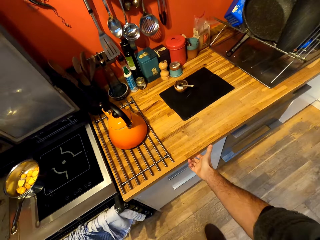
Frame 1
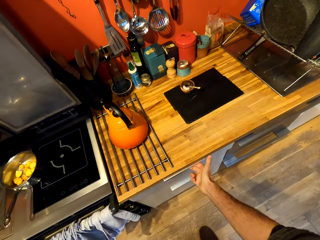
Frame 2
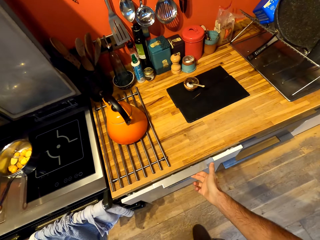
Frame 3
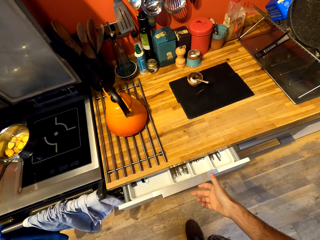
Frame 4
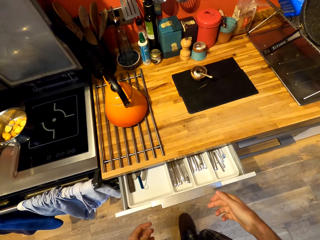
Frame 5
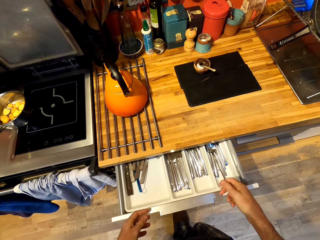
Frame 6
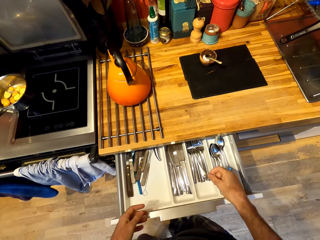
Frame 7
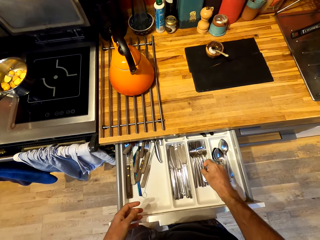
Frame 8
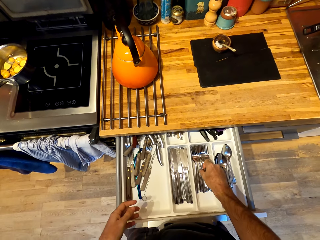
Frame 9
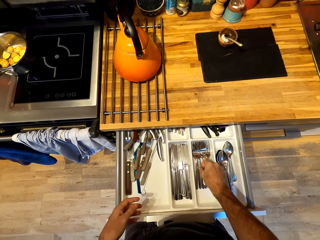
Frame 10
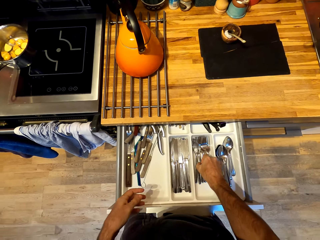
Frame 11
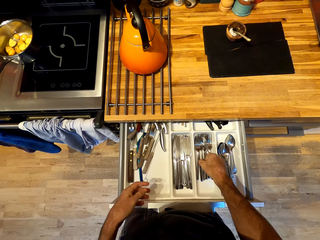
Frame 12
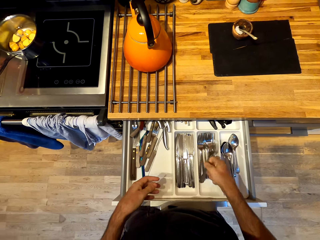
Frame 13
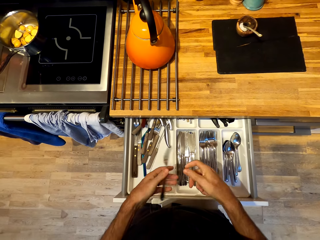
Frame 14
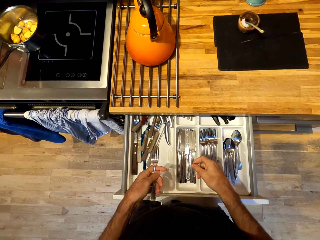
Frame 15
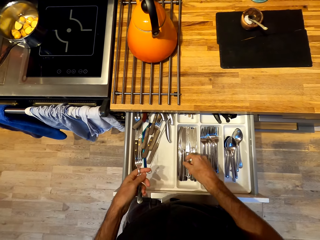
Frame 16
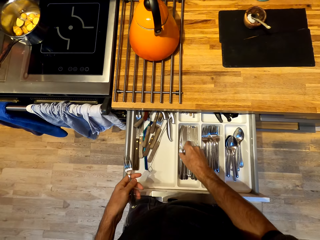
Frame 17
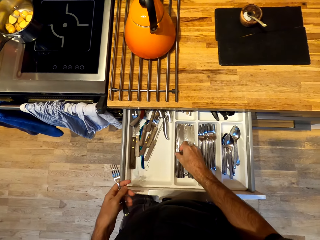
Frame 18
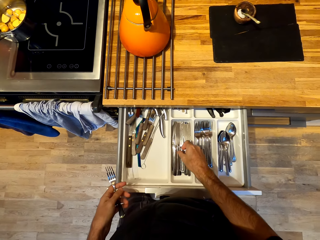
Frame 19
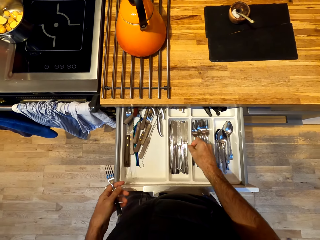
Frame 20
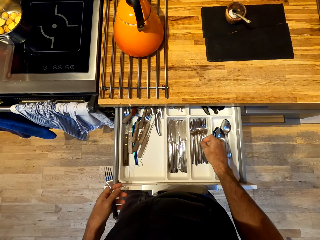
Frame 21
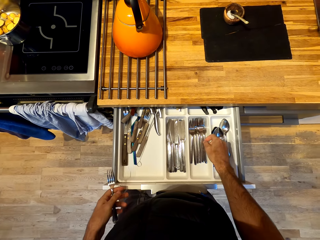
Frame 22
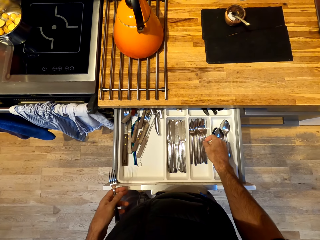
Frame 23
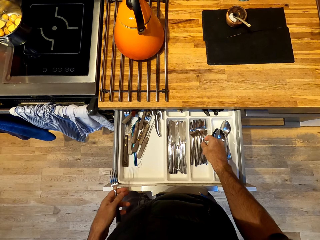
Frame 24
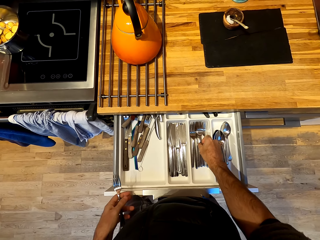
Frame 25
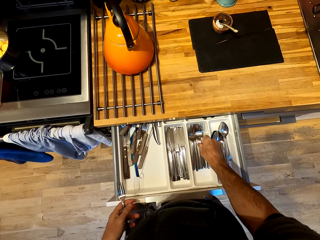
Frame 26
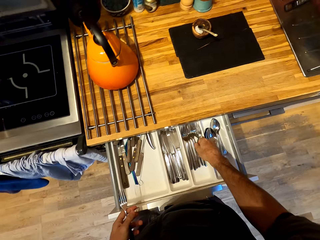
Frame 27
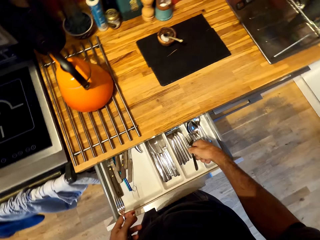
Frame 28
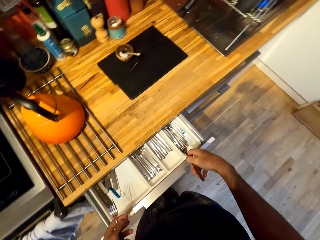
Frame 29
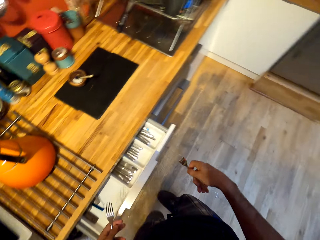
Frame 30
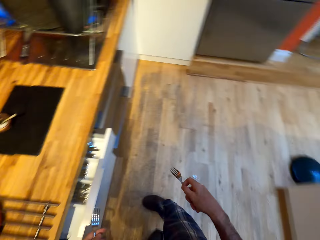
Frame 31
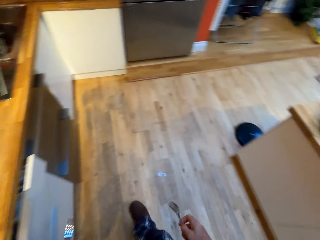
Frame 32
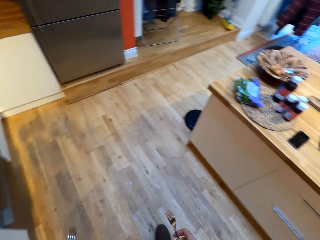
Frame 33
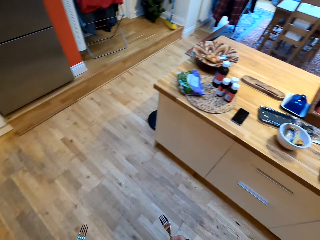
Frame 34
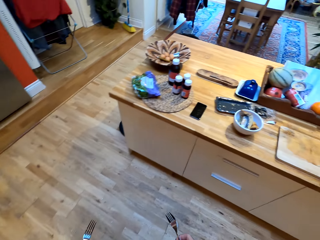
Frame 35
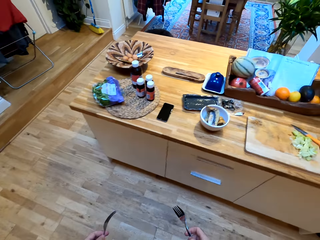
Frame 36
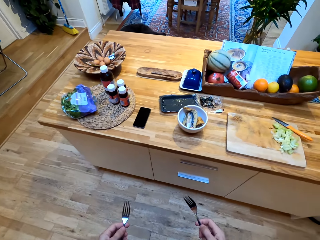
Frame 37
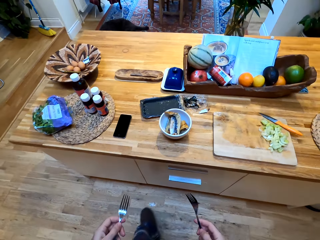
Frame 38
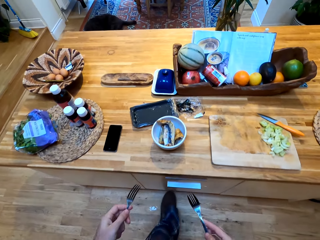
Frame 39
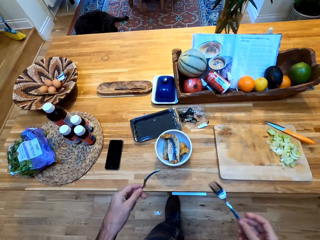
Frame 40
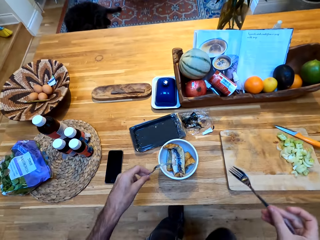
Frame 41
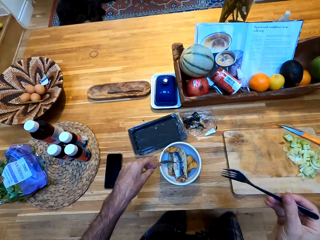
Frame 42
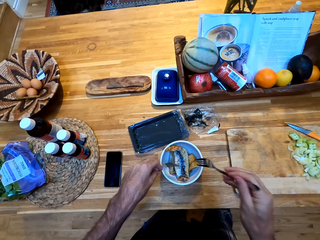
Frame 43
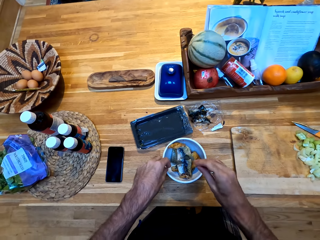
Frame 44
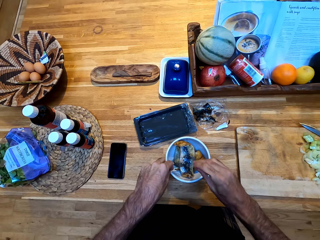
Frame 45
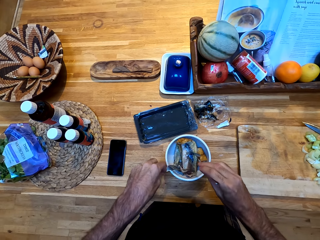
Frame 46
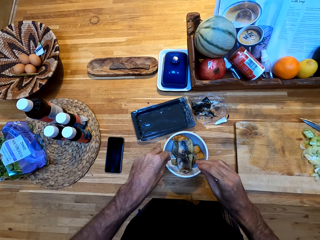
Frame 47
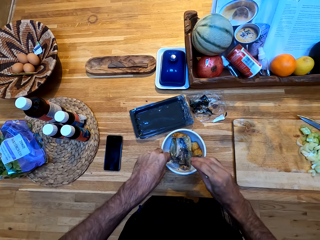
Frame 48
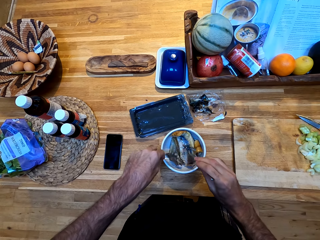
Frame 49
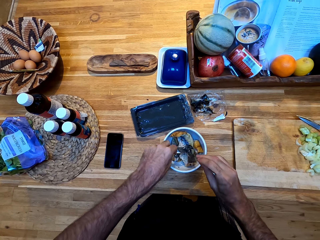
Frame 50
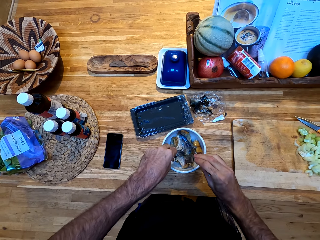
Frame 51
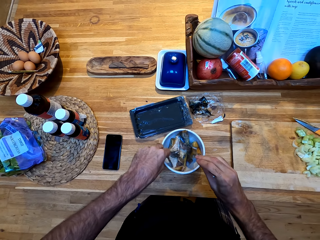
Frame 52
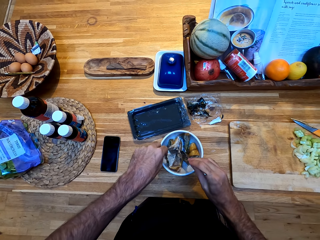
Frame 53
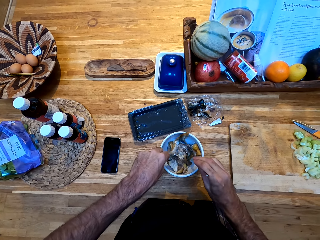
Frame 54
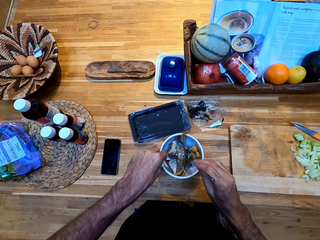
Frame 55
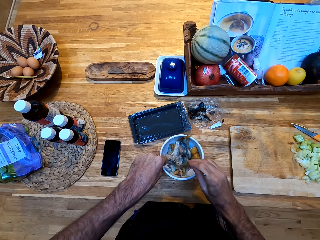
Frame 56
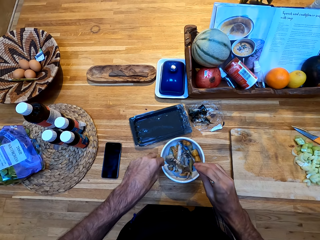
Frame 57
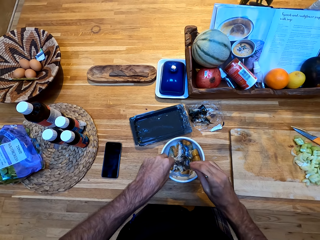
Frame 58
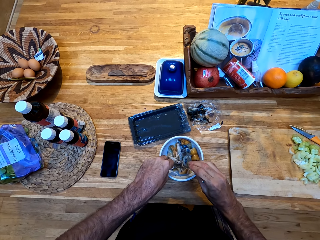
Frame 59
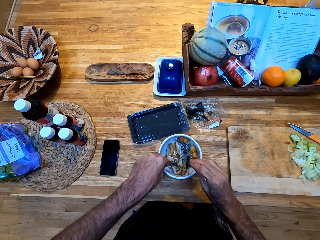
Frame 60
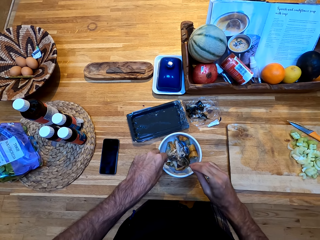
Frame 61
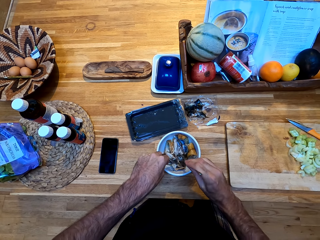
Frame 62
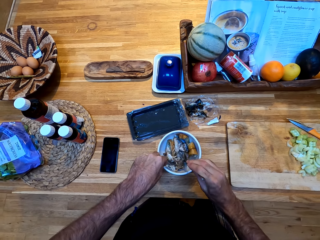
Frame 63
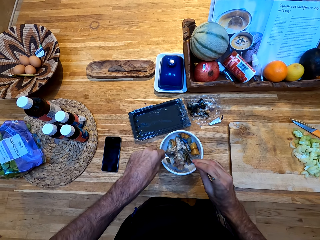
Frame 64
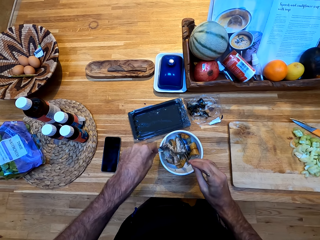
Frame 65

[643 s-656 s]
The camera wearer opens a drawer of cutlery. They take a fork from the drawer. They put the fork on the left hand. They take another fork. They close the drawer of cutlery. They turn to the worktop. They mash the fish in the bowl with the forks.

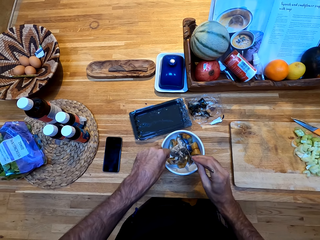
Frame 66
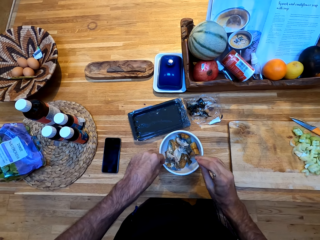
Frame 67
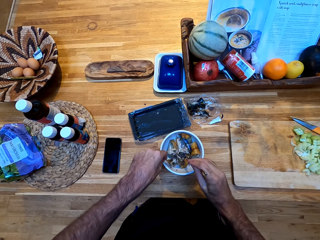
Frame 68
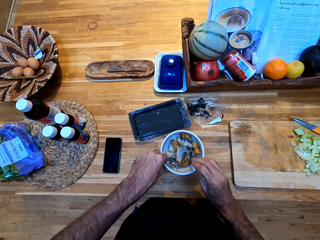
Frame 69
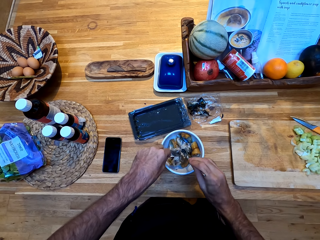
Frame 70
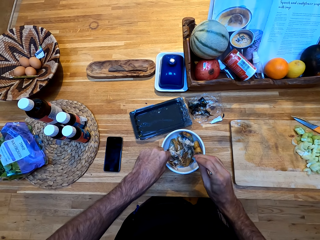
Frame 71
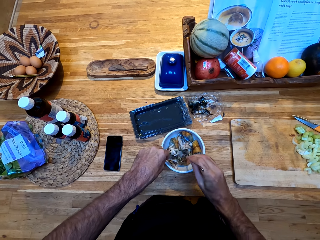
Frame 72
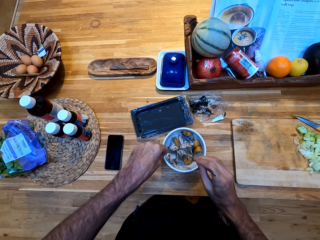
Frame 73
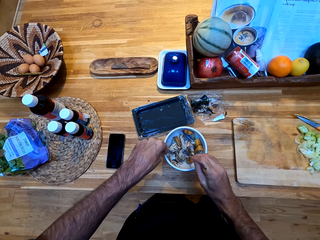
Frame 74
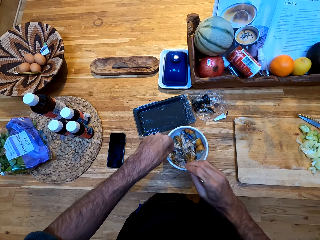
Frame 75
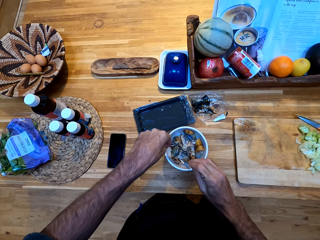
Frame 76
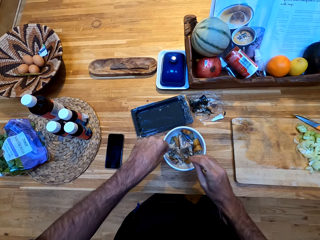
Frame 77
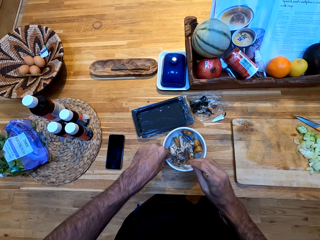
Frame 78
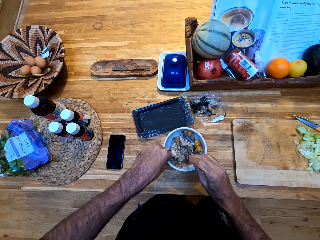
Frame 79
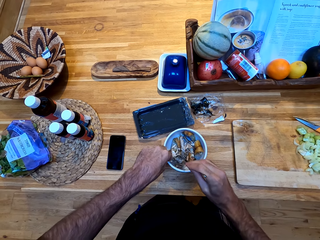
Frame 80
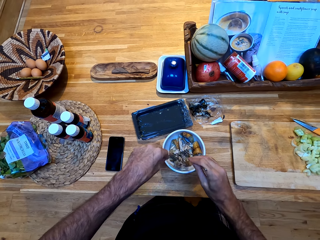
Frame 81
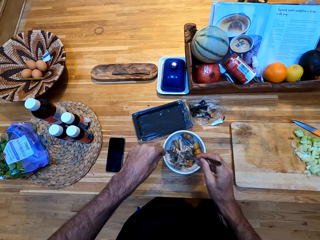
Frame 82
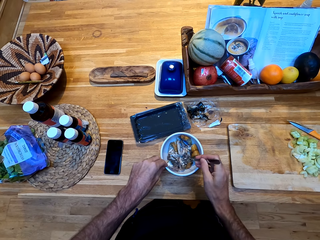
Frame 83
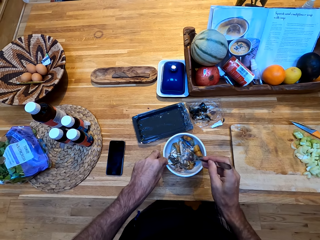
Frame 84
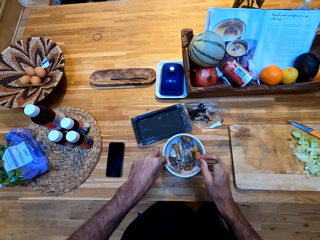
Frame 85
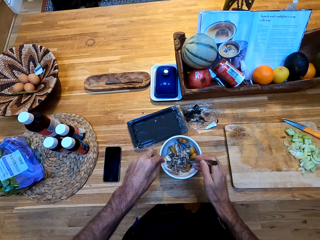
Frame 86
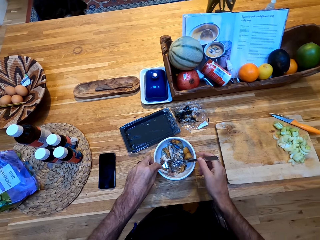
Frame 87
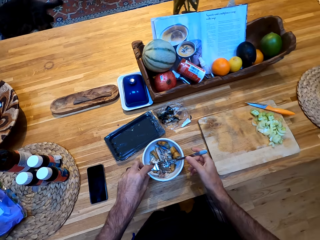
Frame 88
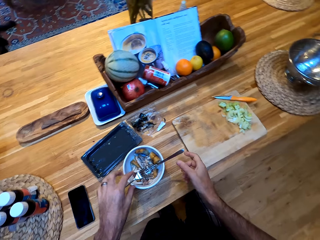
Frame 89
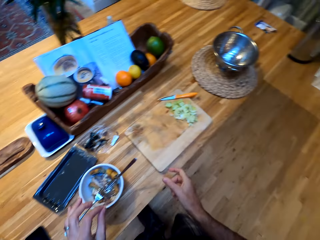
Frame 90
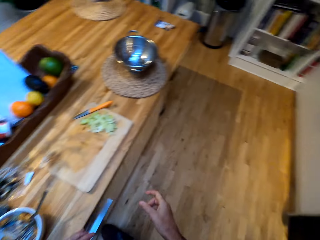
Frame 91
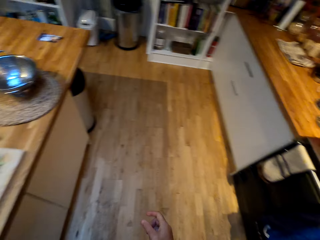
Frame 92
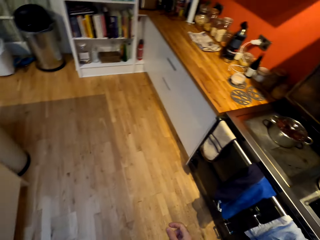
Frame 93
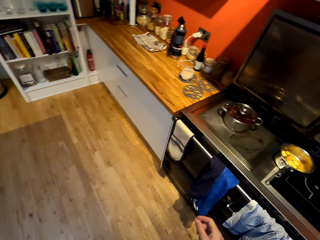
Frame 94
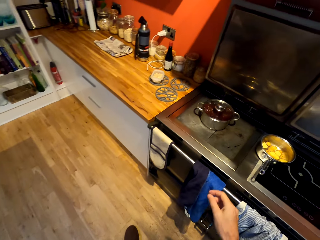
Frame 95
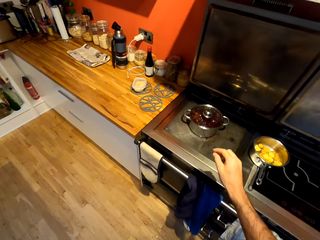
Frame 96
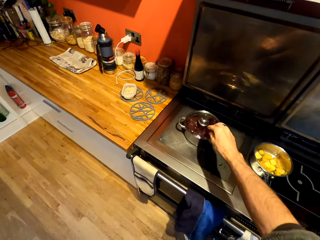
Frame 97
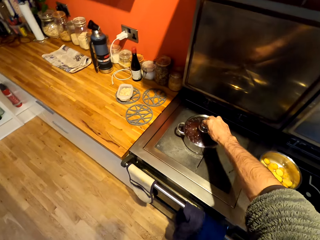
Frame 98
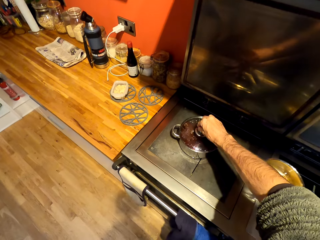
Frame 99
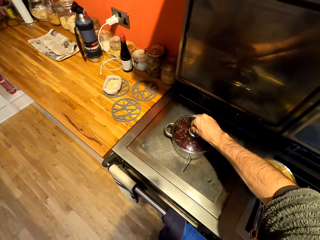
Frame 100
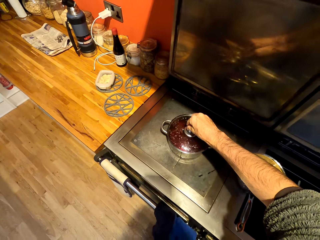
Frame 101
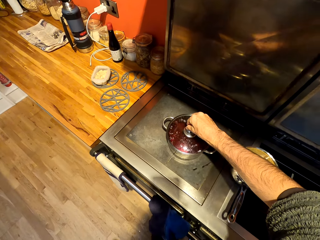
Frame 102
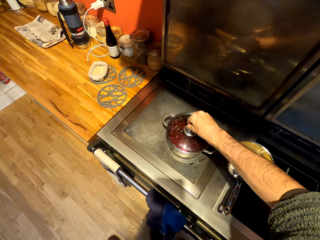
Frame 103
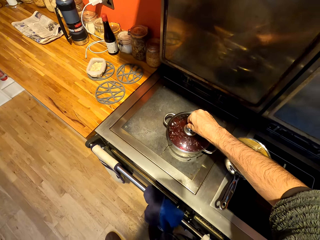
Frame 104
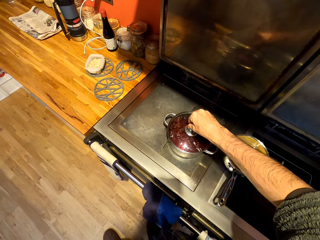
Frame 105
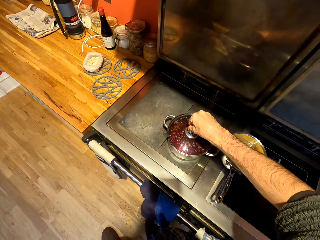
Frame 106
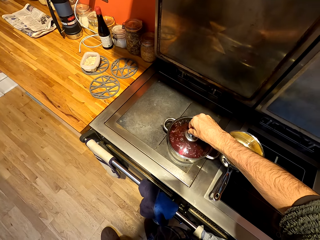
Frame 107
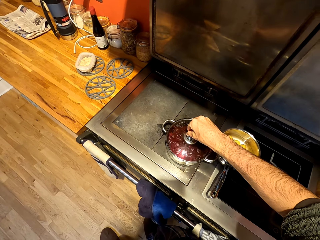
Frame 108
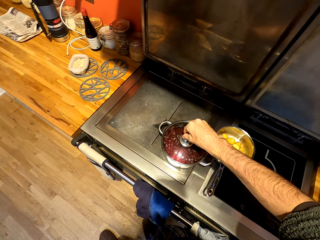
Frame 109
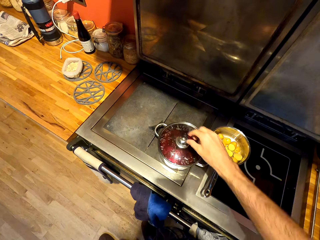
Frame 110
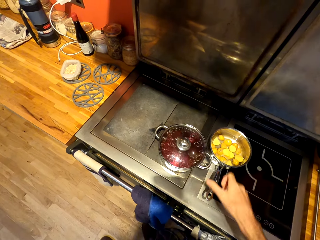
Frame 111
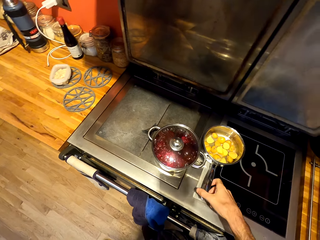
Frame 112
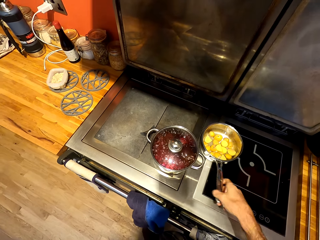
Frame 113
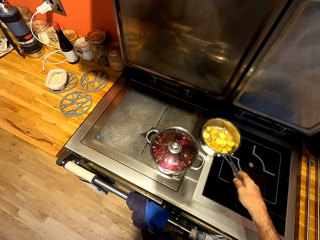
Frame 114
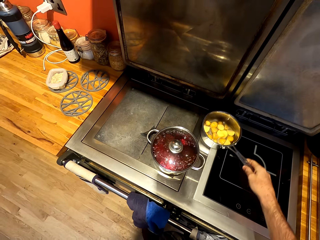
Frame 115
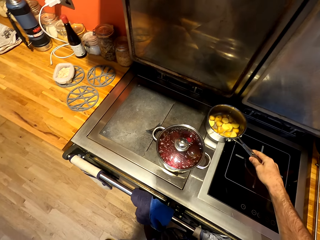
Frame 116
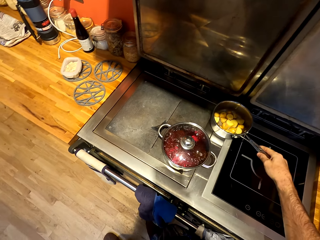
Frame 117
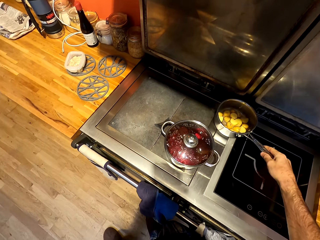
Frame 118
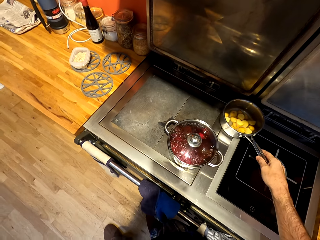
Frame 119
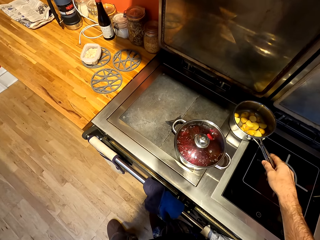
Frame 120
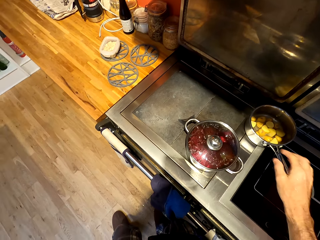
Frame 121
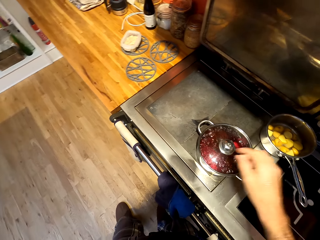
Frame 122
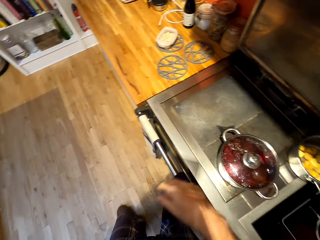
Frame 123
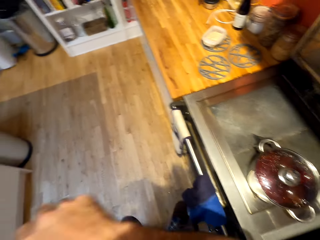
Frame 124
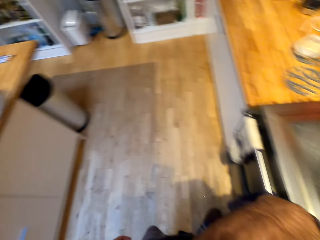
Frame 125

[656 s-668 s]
The camera wearer puts the fork in the bowl. They walk to the cooker. They move a cooking pot on the cooker. They move the saucepan with potatoes in water. They walk to the worktop.
